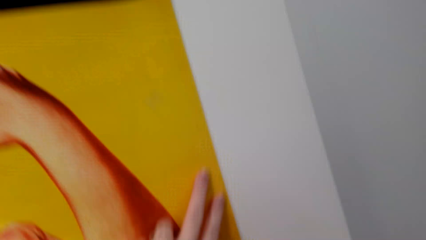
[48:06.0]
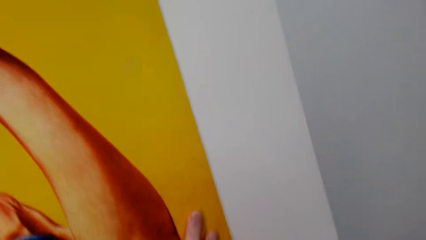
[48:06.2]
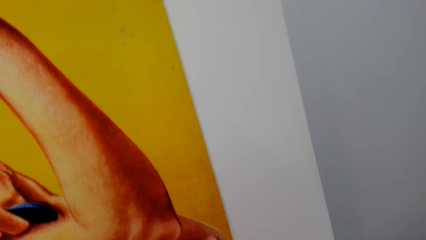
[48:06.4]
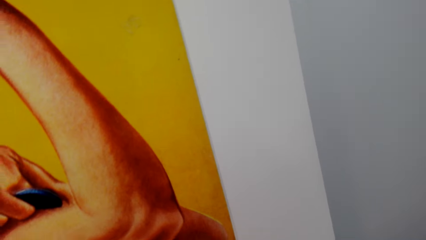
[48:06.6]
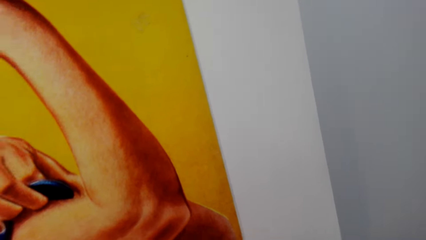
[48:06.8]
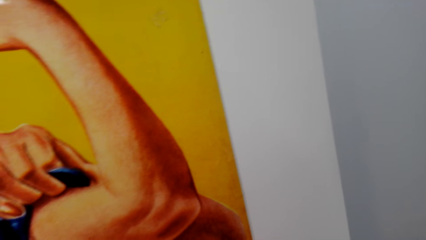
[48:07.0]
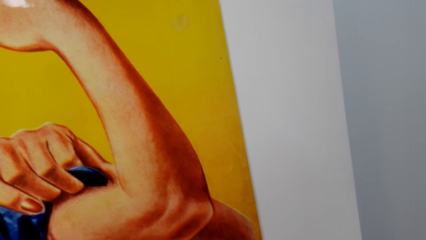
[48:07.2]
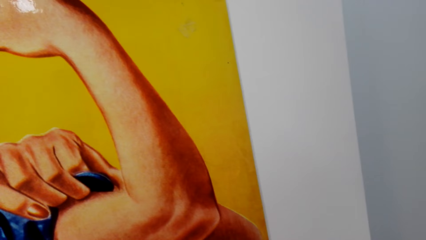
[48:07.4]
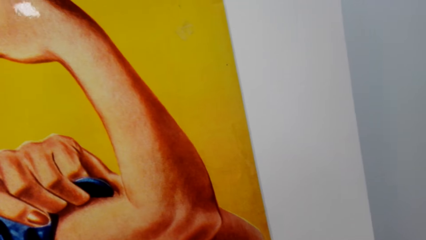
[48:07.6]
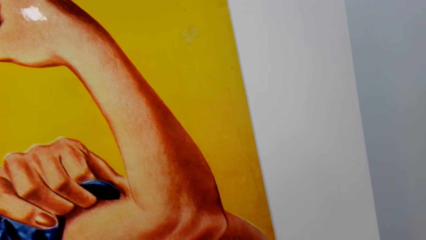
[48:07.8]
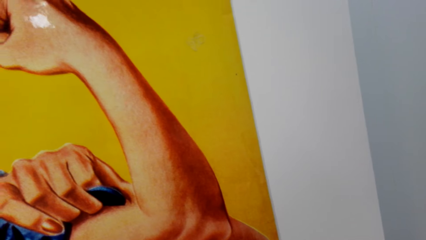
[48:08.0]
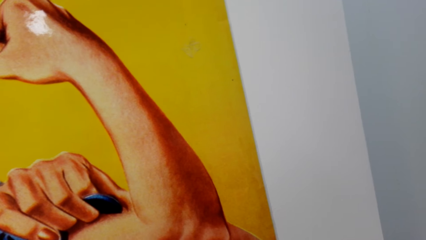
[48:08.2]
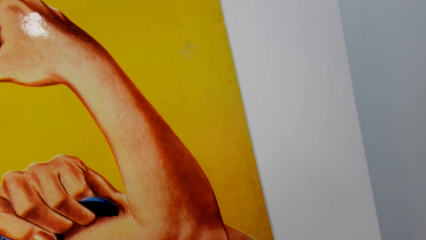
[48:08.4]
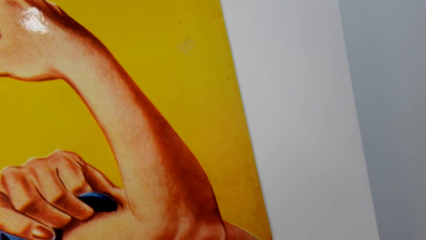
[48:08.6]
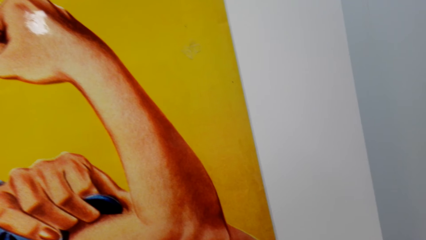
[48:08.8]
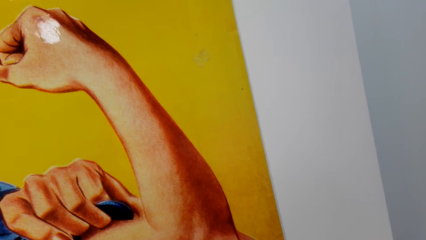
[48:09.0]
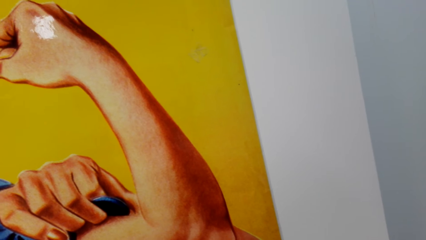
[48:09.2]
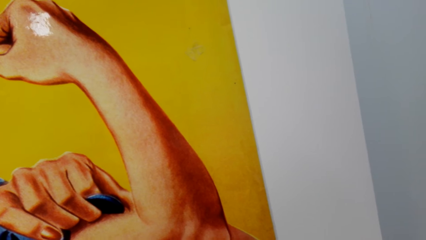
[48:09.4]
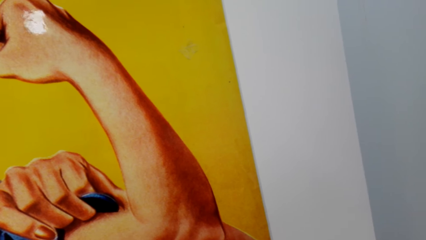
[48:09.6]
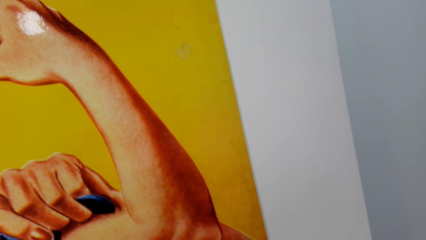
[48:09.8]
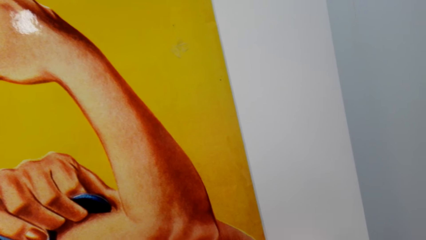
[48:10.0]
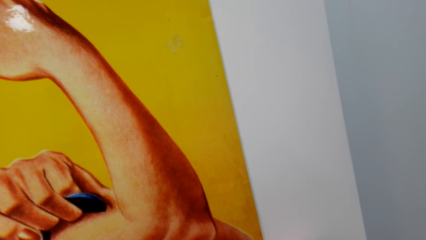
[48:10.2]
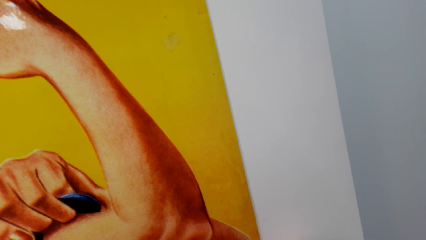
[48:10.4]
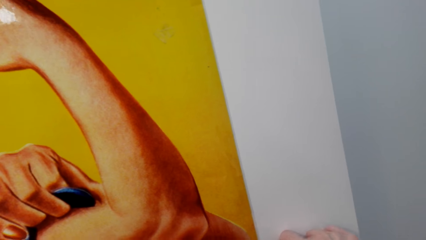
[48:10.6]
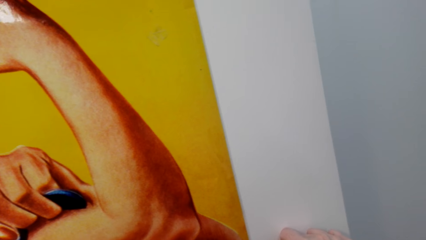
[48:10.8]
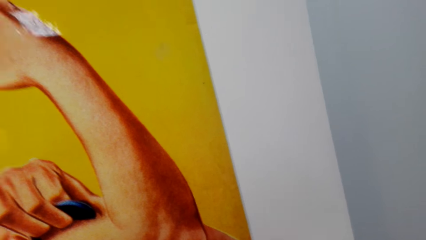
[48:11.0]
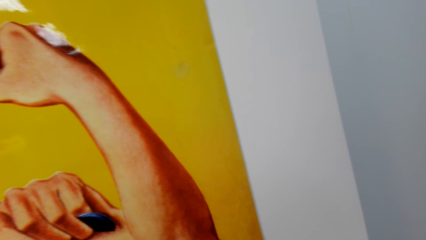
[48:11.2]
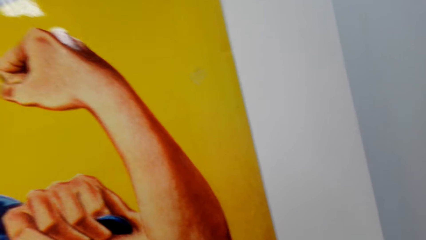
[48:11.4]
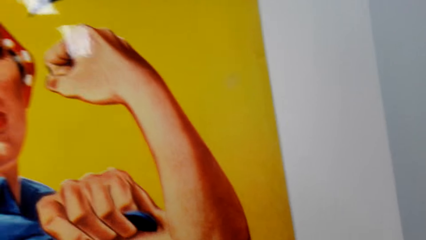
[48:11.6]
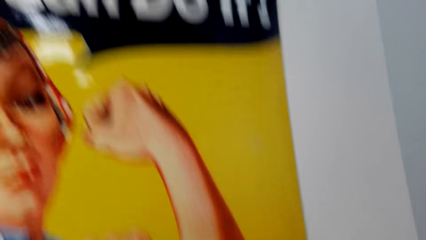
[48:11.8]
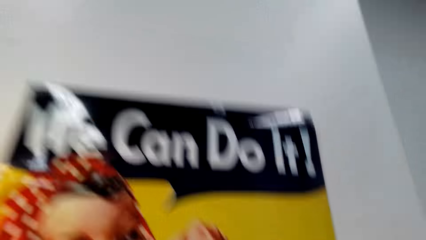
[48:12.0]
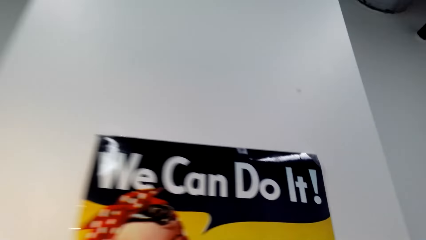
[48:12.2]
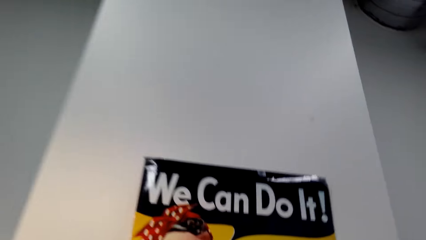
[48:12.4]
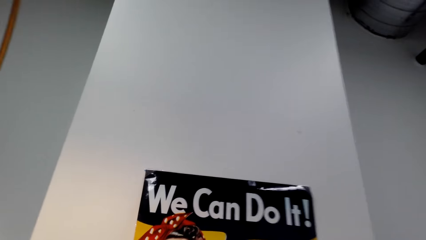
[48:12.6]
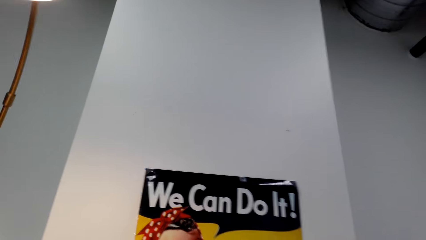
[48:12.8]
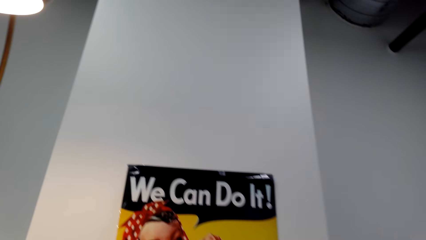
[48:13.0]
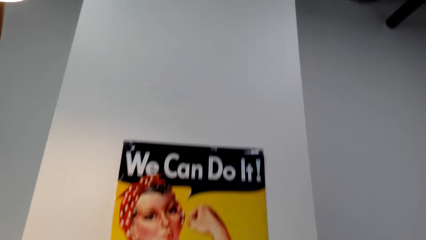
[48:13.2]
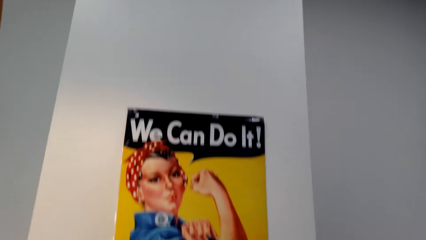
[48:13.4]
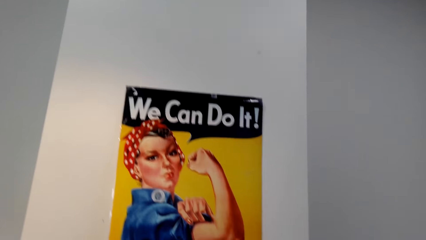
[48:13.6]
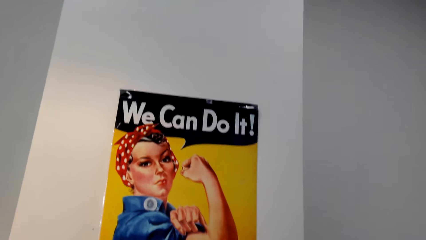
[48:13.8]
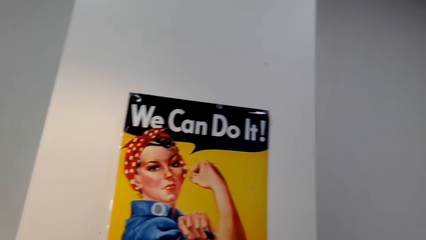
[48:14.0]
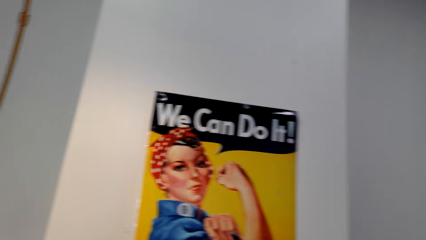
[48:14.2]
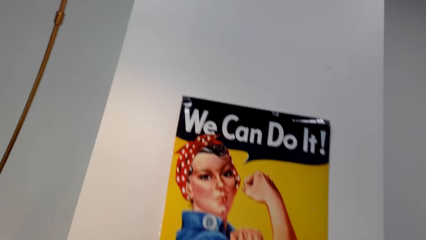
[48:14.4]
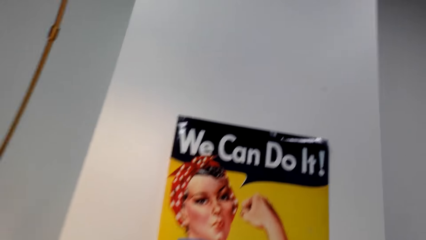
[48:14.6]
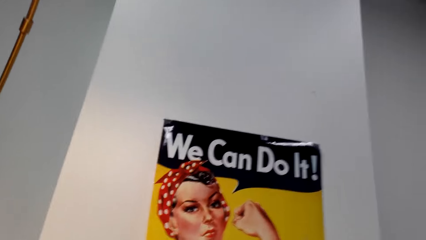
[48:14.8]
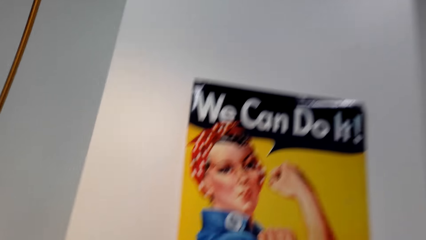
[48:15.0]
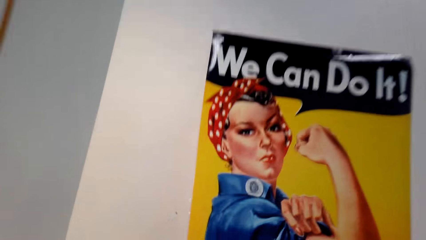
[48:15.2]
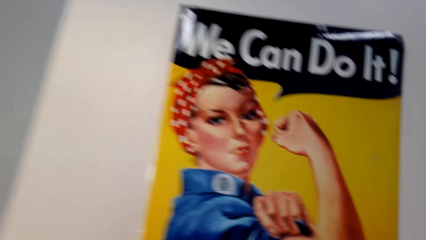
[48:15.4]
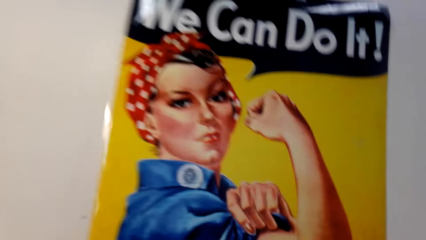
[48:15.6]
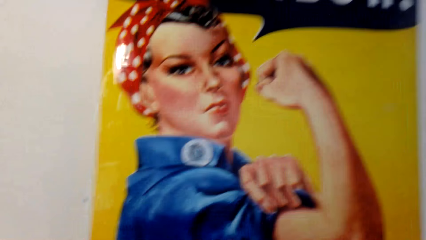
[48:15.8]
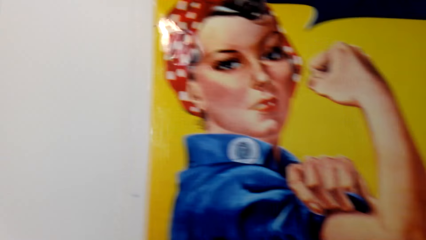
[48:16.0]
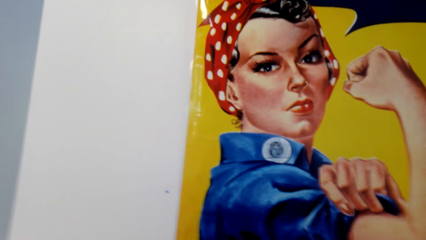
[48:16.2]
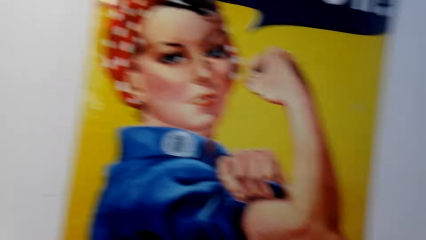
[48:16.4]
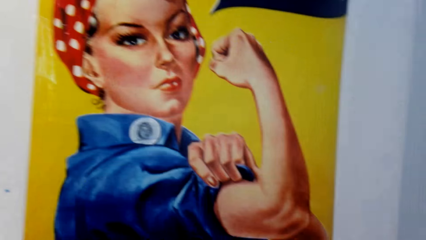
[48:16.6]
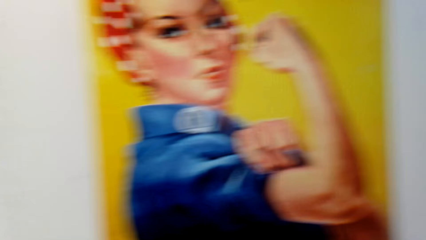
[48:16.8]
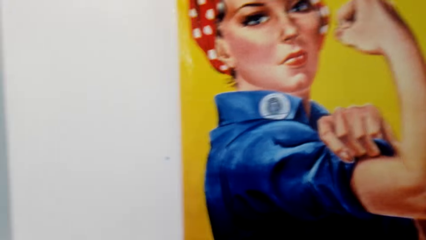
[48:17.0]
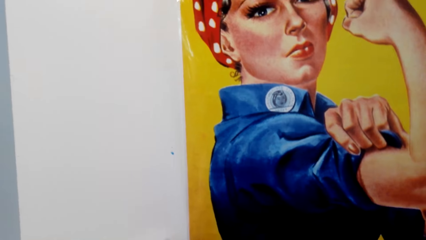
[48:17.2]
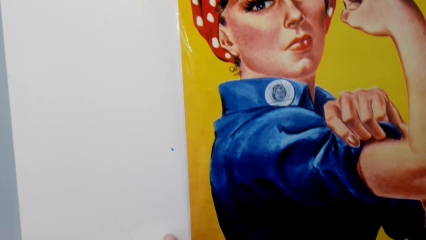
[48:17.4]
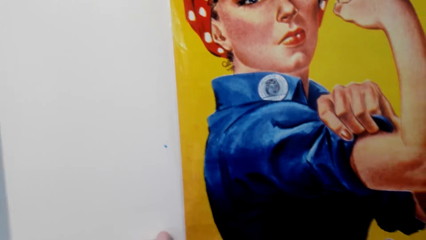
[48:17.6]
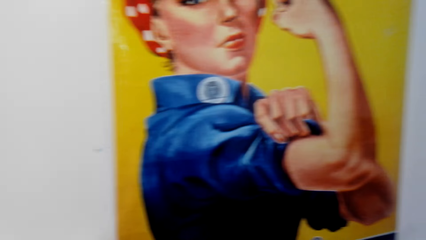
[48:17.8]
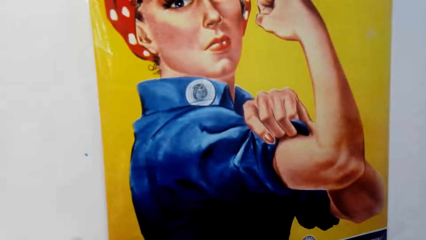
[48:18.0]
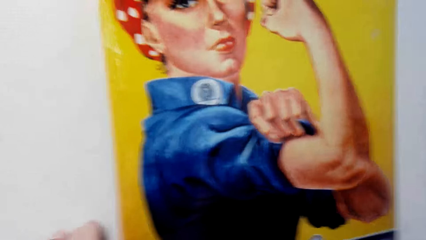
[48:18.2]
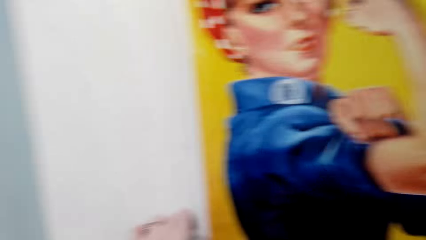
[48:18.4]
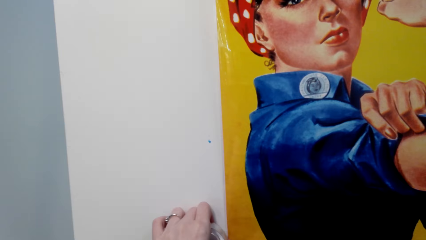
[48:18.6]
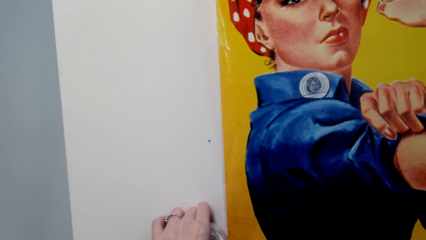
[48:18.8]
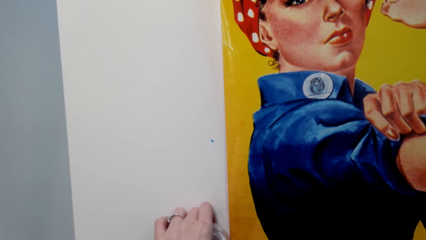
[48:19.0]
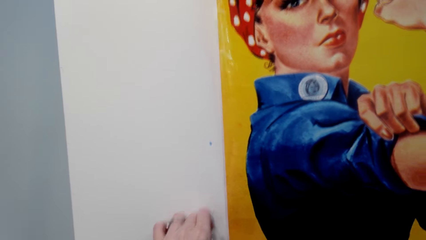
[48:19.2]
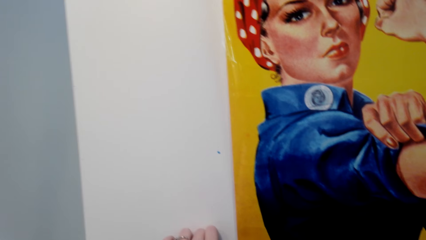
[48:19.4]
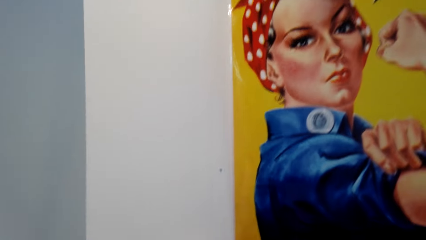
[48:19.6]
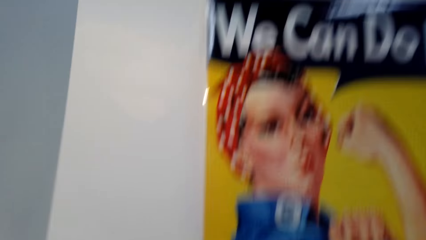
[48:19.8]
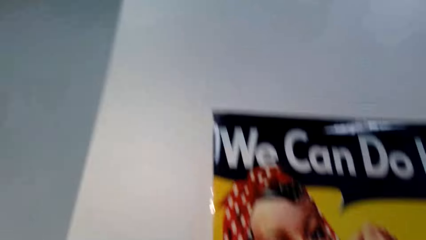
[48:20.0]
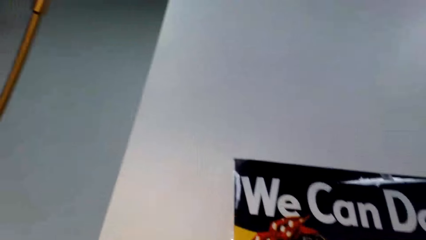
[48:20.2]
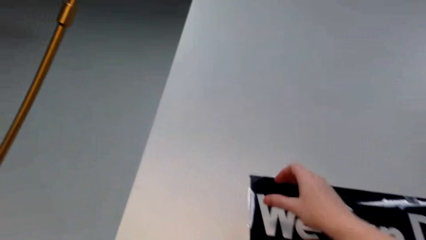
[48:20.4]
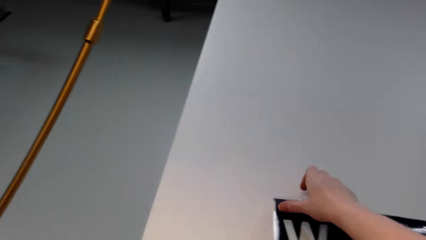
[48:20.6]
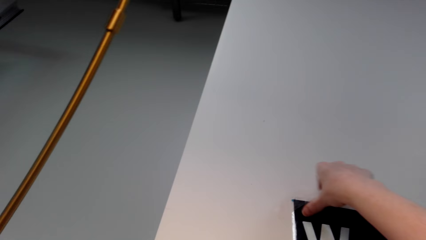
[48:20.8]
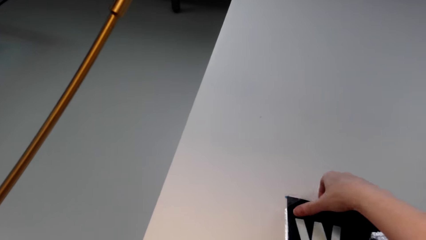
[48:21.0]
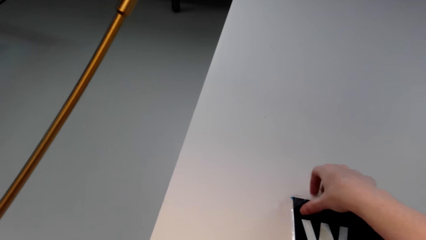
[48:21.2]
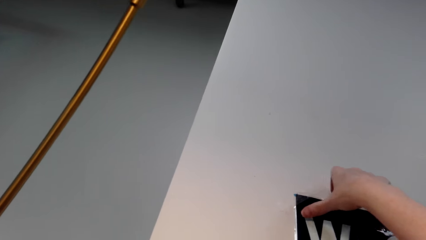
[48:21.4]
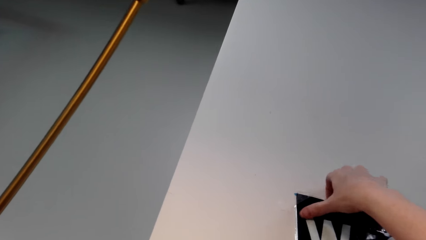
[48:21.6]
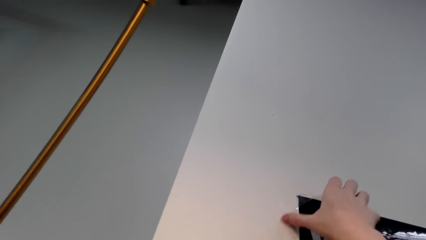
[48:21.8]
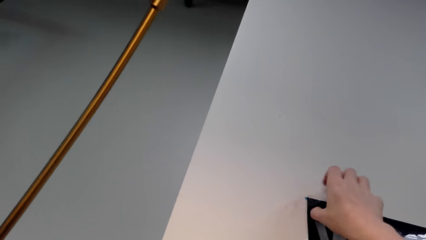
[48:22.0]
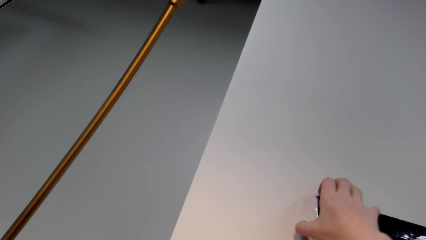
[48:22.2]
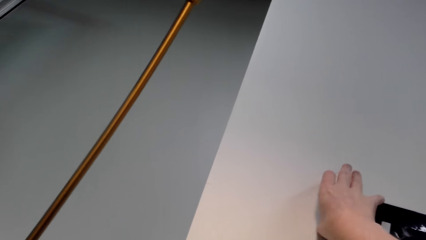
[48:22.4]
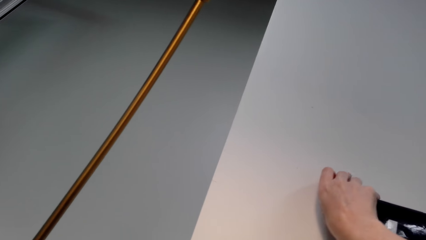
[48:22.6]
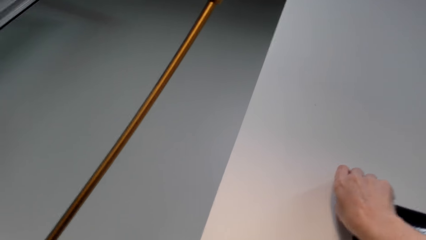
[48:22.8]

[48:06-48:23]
The camera wearer straightens the poster on the wall. They cut the duct tape. They stick the poster on the wall with the duct tape. They cut the duct tape. They stick the poster on the wall with the duct tape. They interact with a lady.
